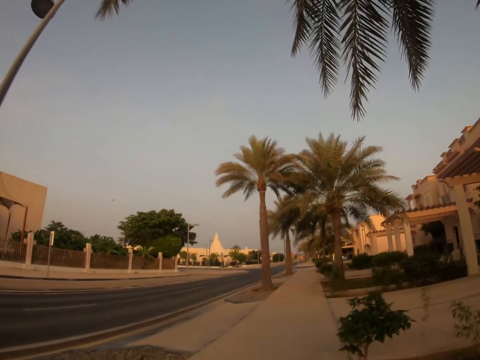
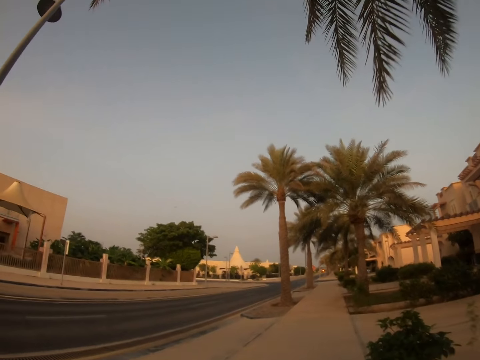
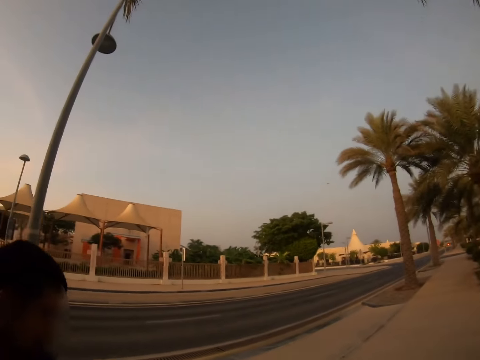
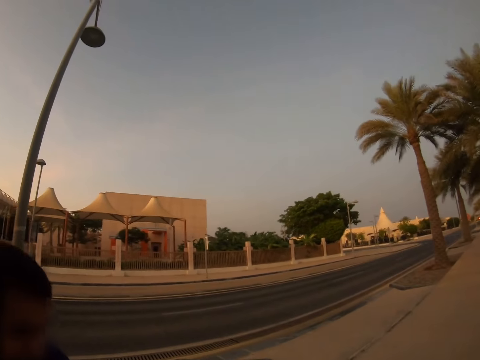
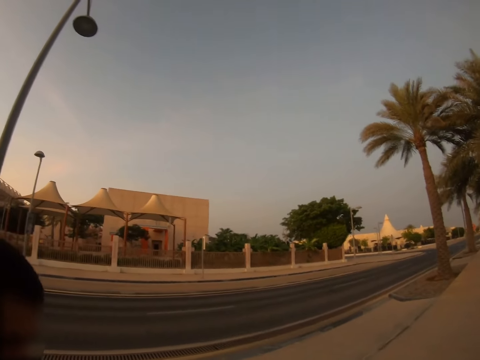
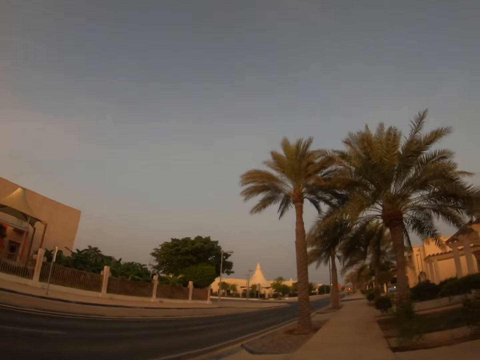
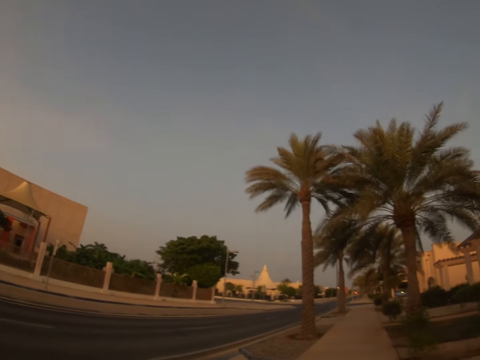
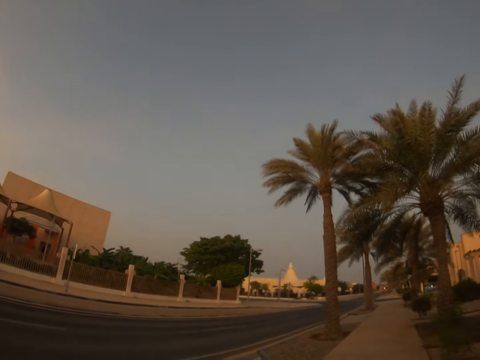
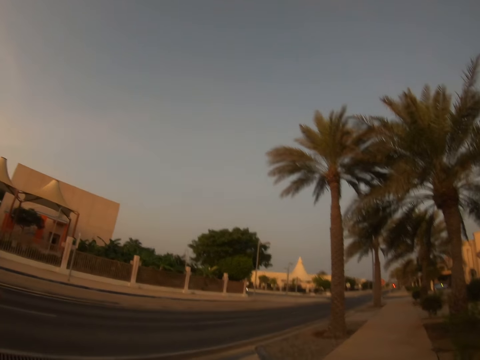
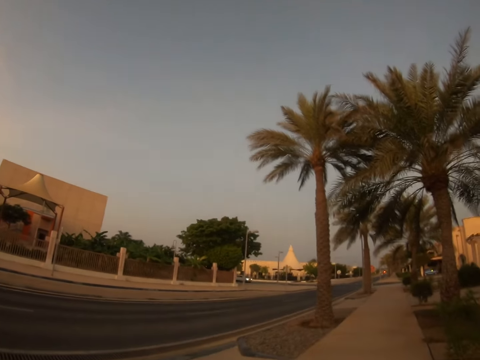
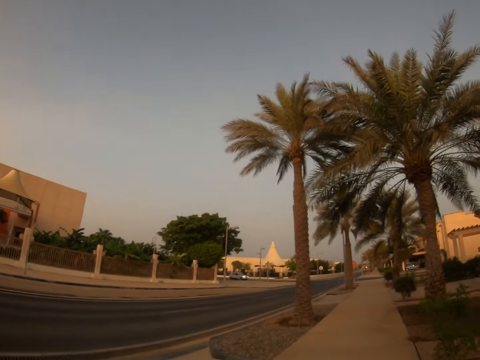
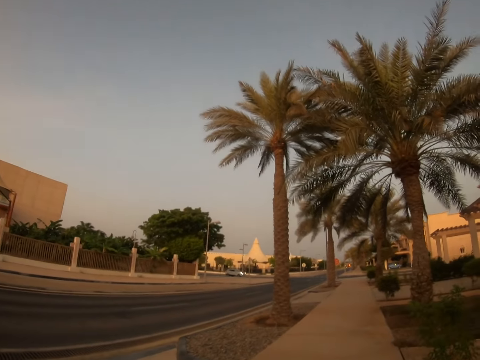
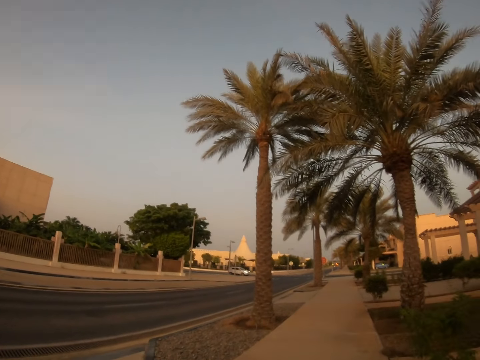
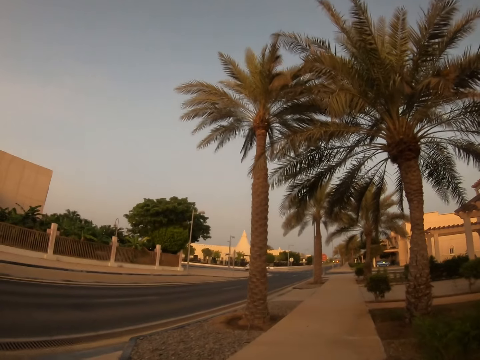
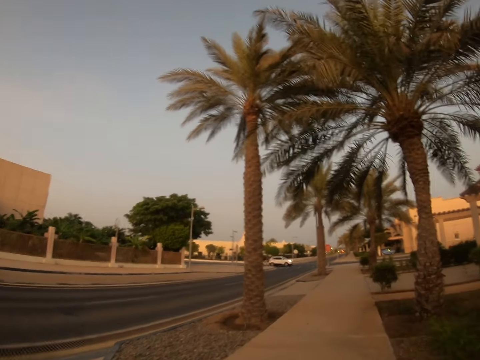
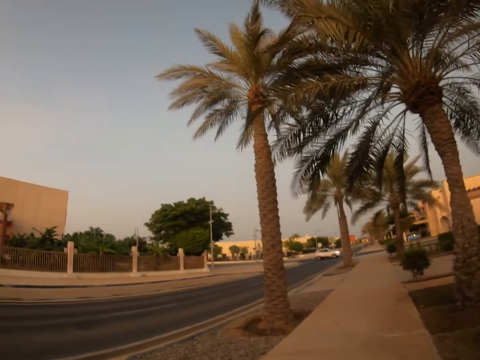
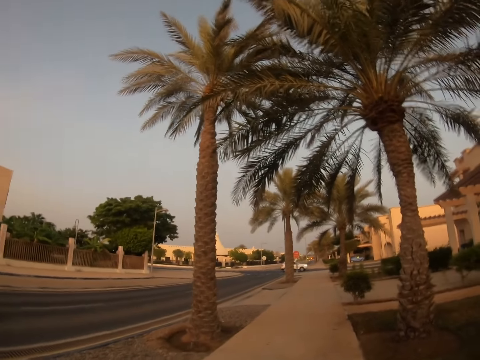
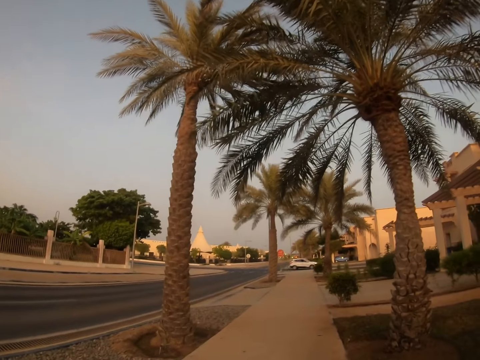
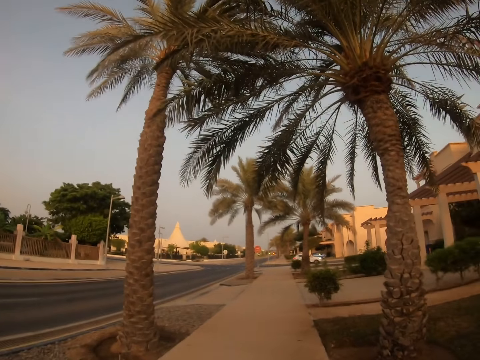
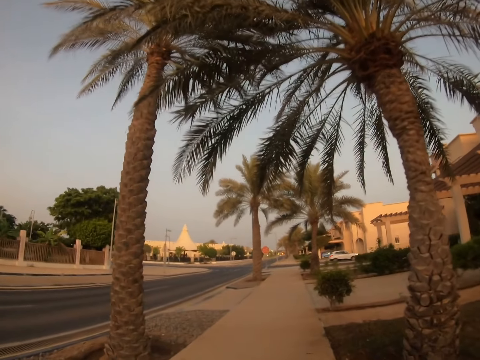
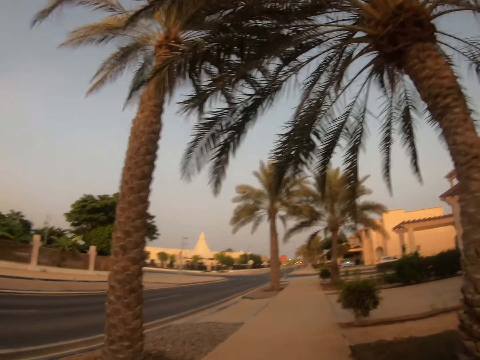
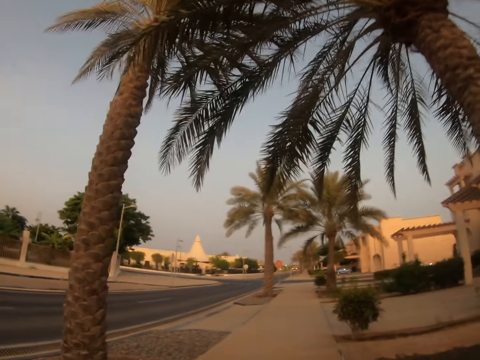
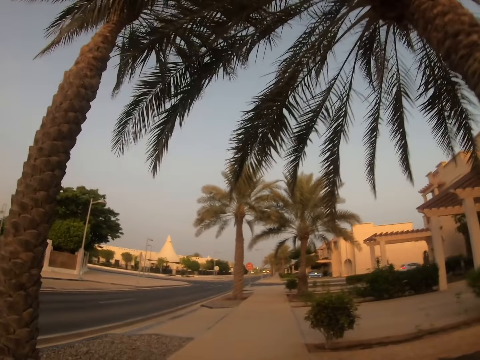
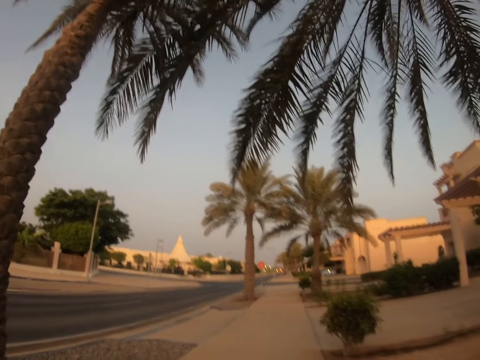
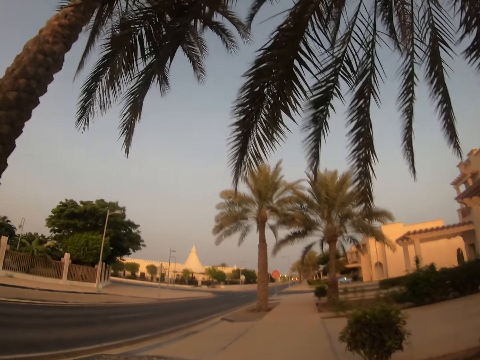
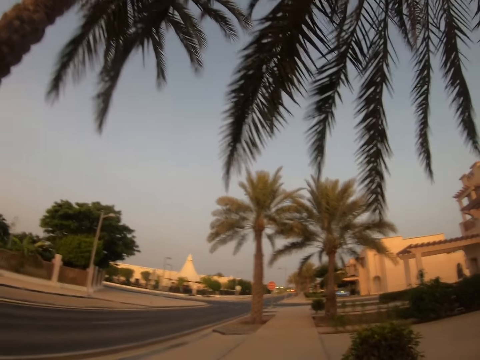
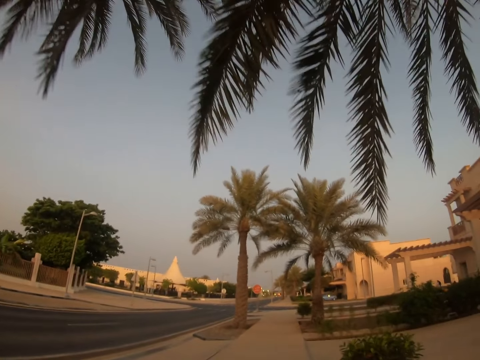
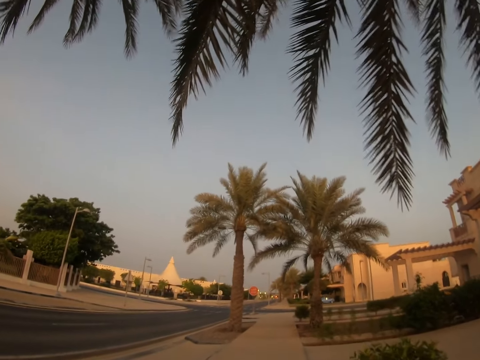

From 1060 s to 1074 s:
A lady walks around a sidewalk. The camera wearer walks around the sidewalk.

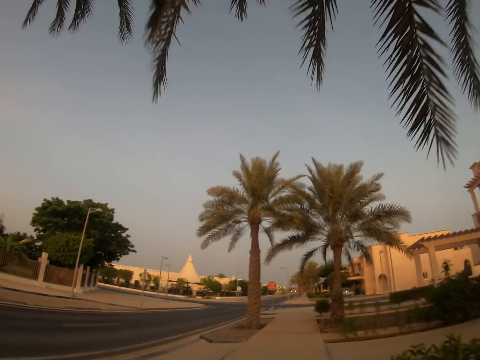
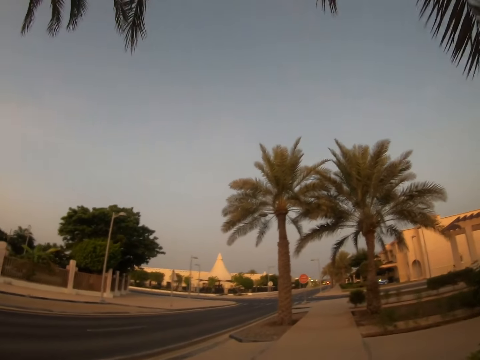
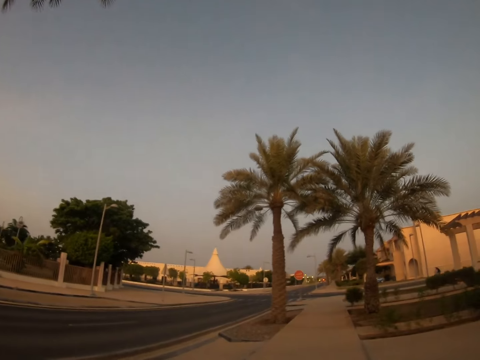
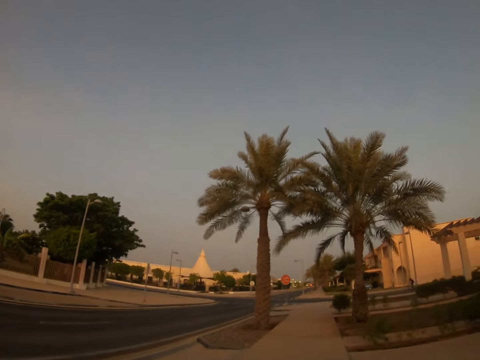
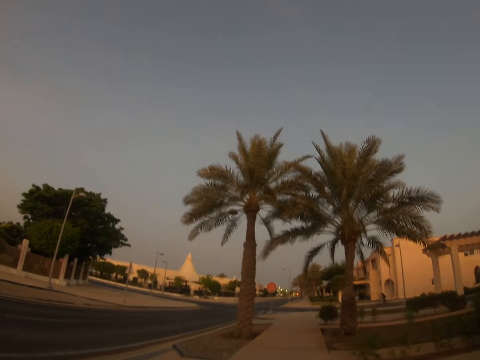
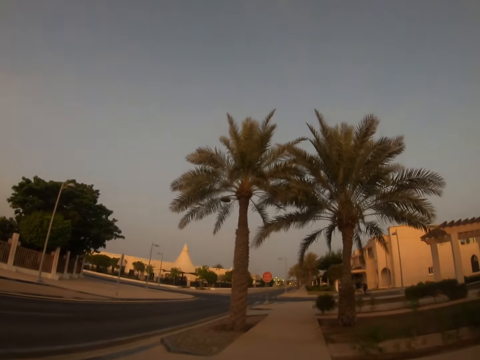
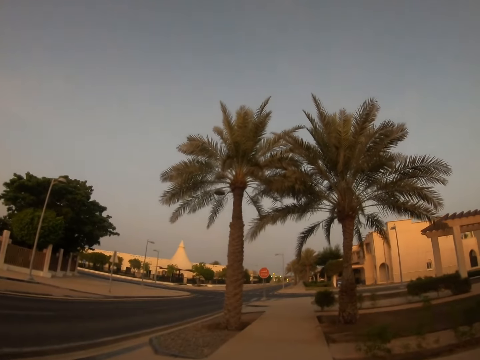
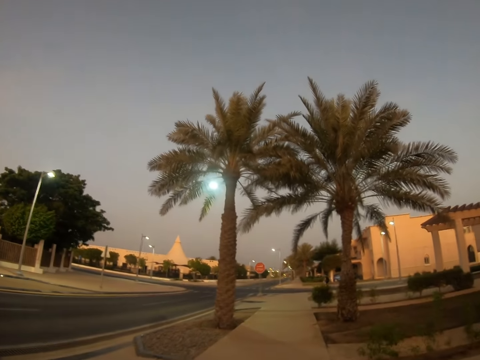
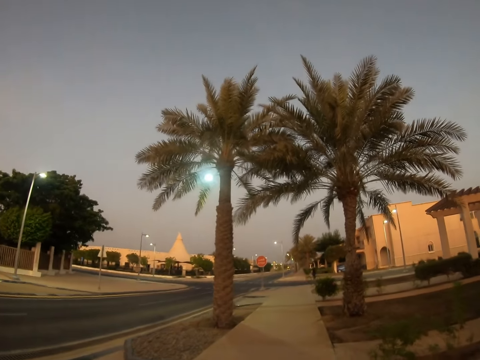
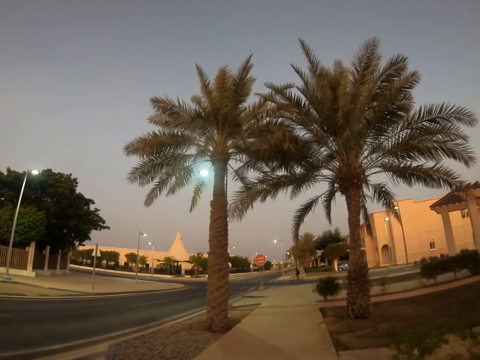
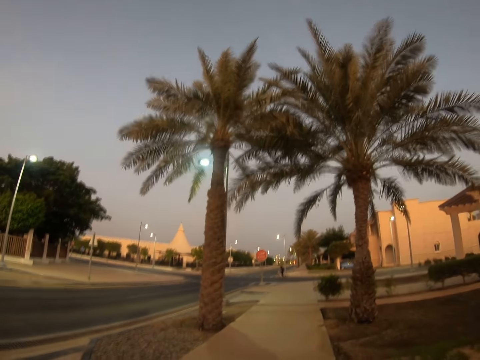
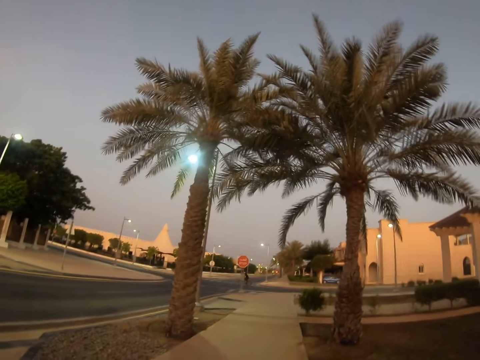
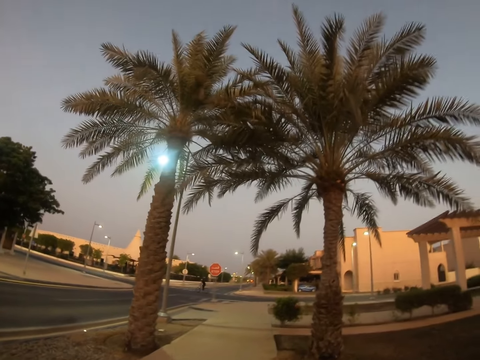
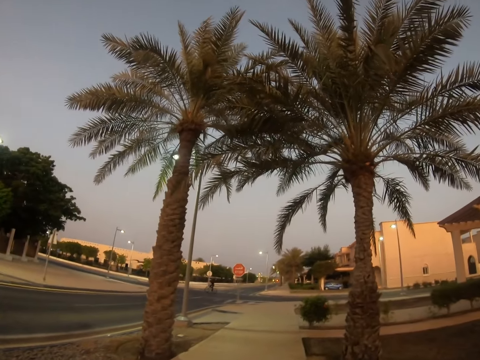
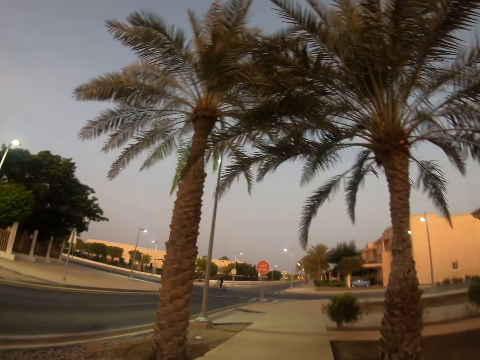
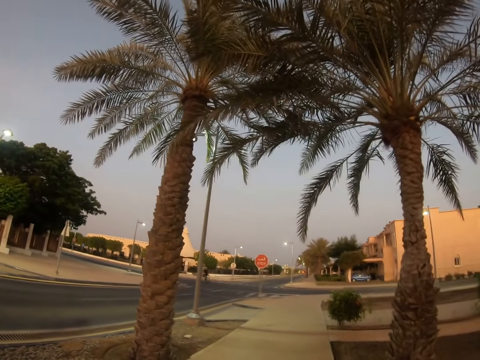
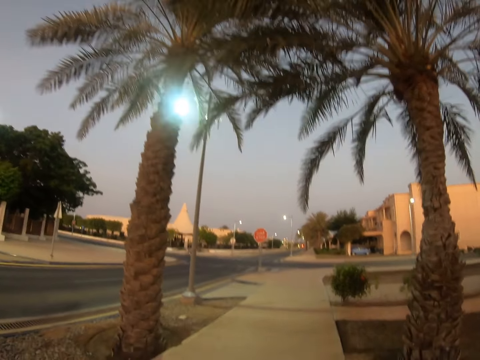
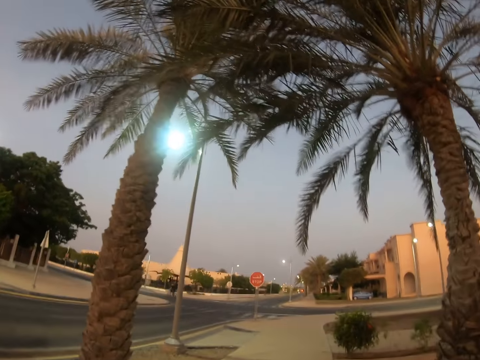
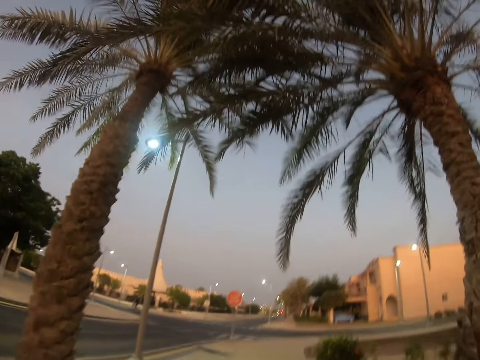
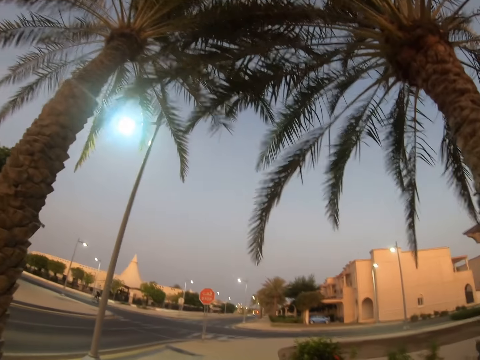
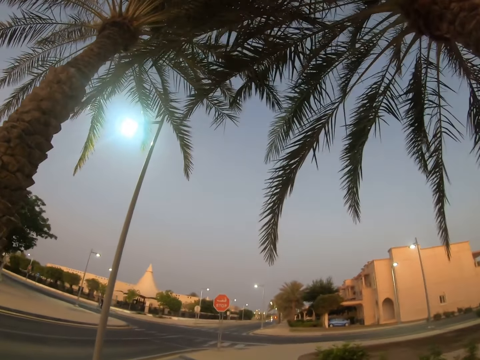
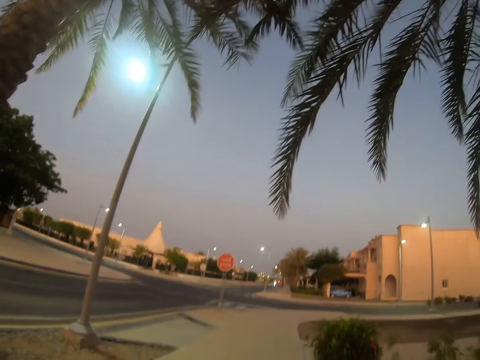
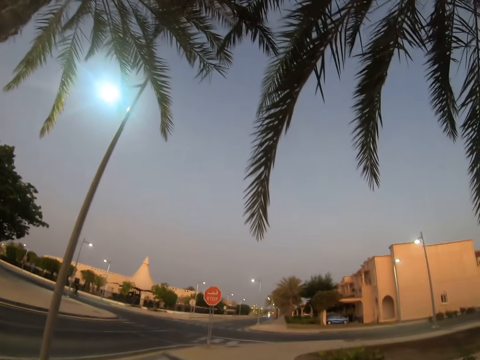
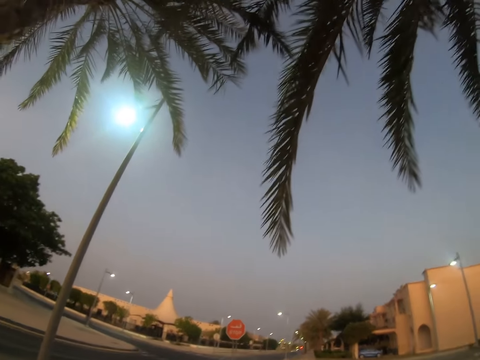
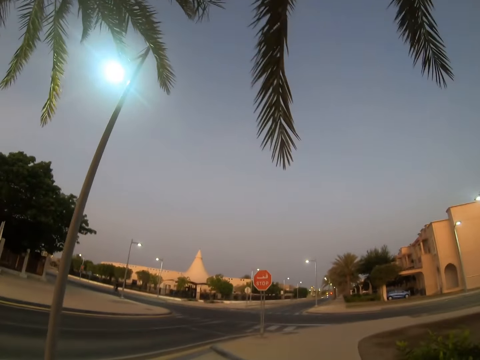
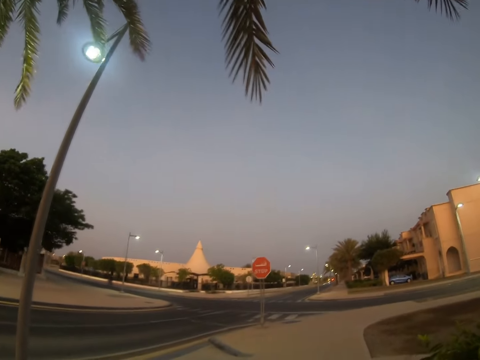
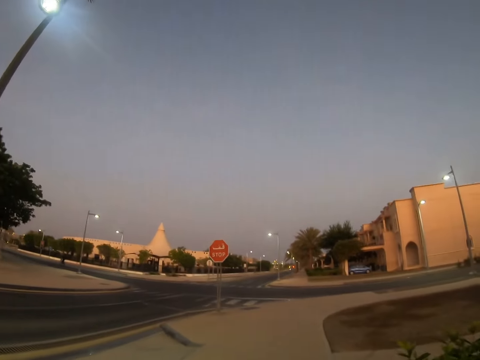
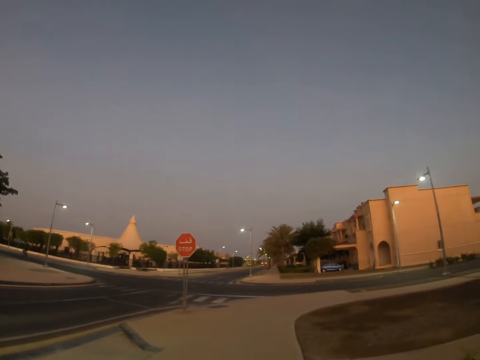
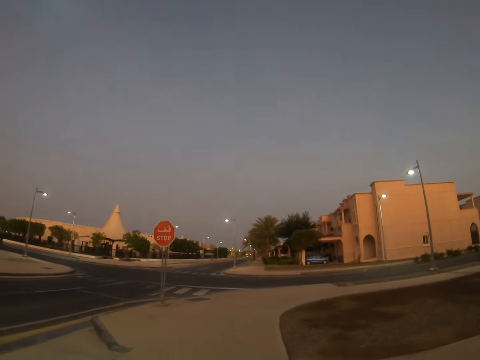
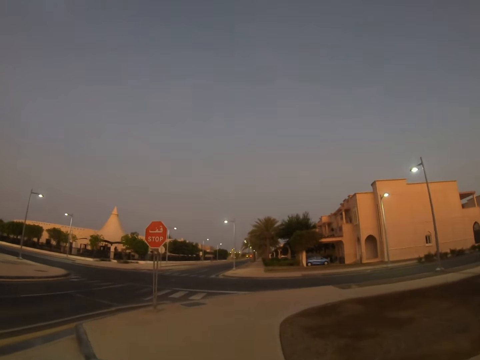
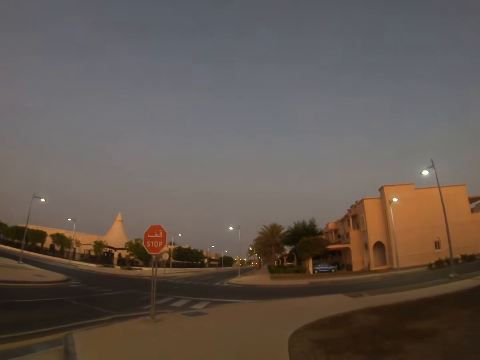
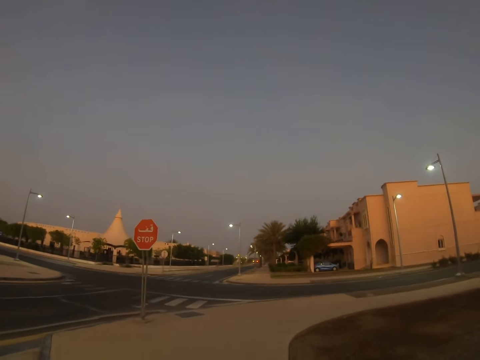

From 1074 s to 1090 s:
A man cycles on a road. A lady walks around a sidewalk. The camera wearer walks along a walkway. They look around the road. They walk around the sidewalk.
